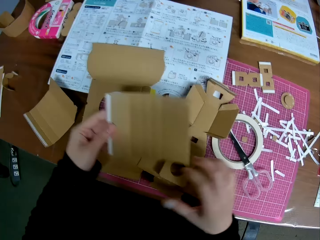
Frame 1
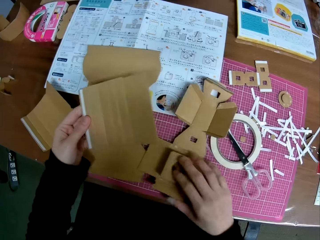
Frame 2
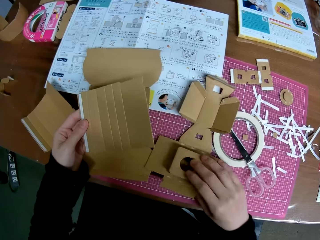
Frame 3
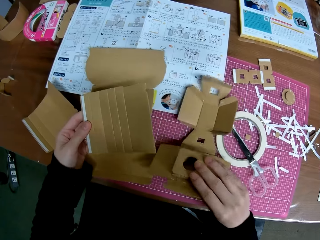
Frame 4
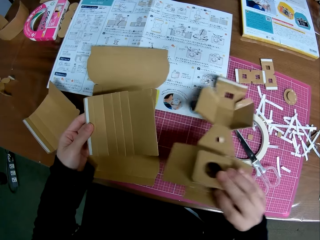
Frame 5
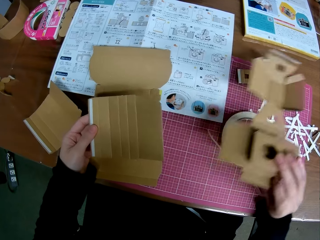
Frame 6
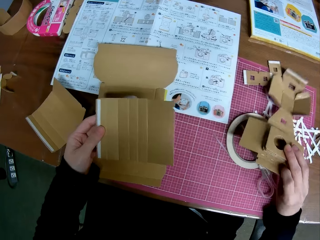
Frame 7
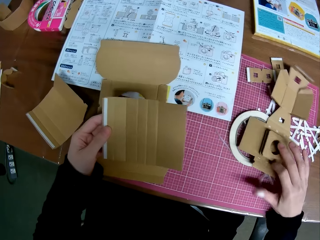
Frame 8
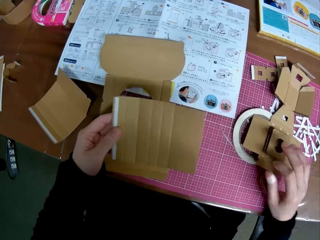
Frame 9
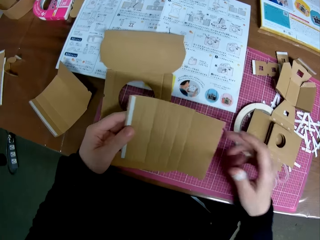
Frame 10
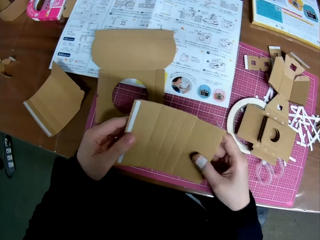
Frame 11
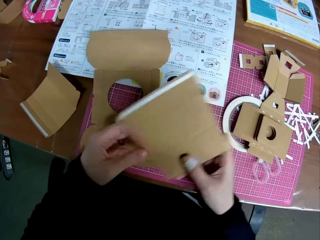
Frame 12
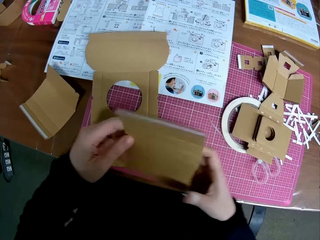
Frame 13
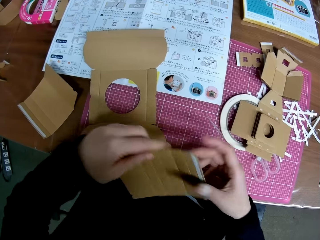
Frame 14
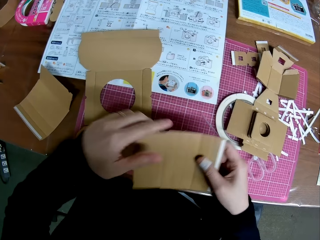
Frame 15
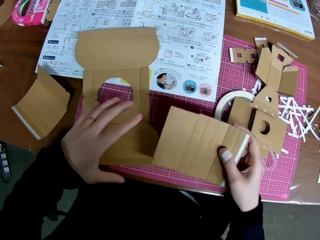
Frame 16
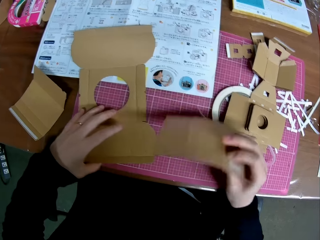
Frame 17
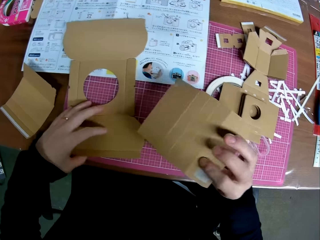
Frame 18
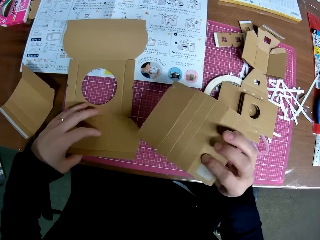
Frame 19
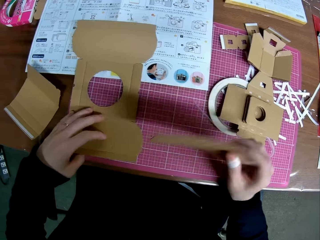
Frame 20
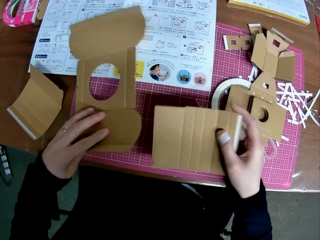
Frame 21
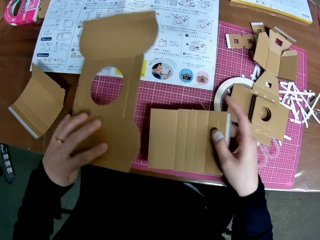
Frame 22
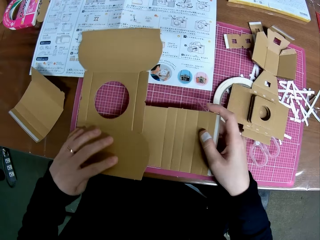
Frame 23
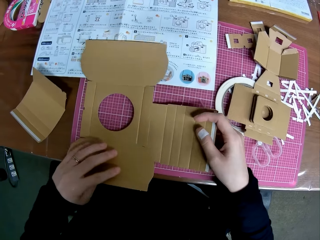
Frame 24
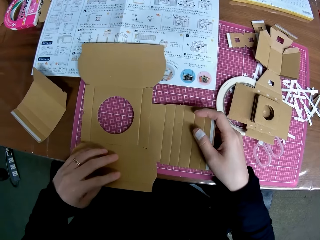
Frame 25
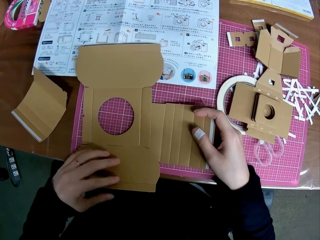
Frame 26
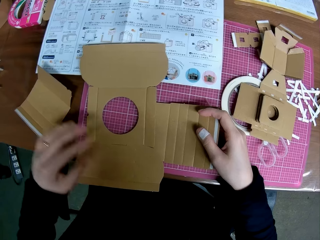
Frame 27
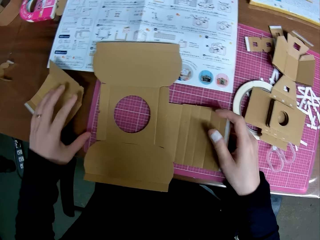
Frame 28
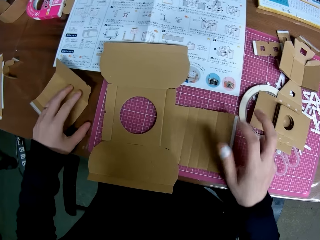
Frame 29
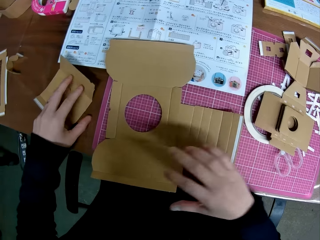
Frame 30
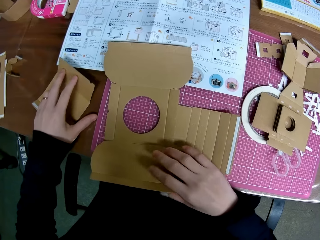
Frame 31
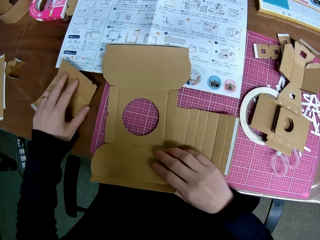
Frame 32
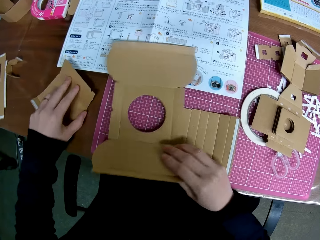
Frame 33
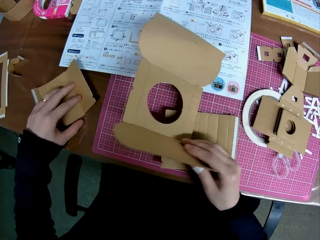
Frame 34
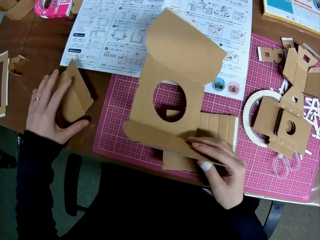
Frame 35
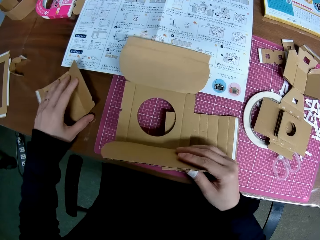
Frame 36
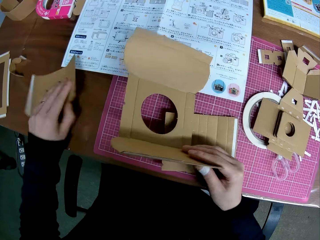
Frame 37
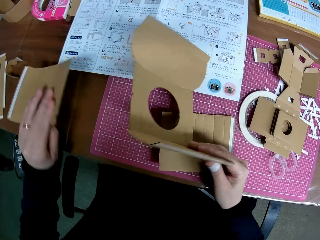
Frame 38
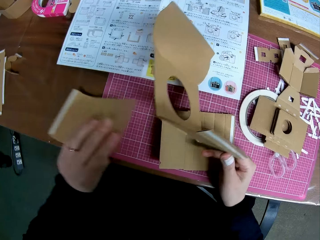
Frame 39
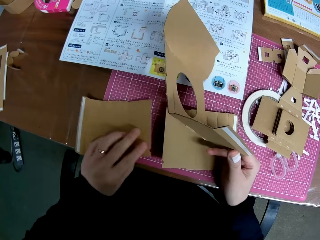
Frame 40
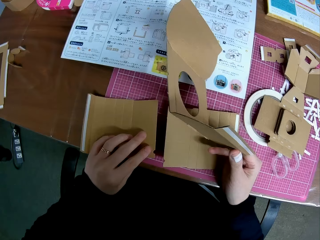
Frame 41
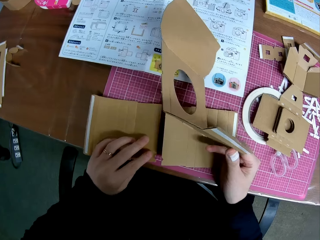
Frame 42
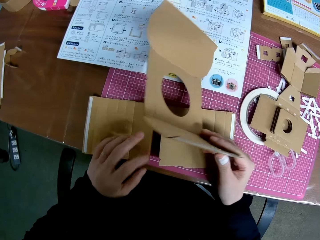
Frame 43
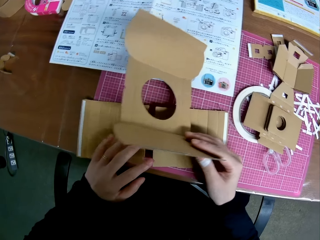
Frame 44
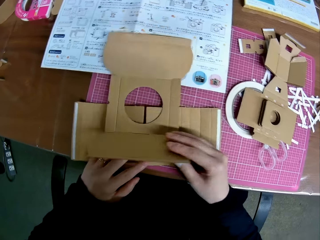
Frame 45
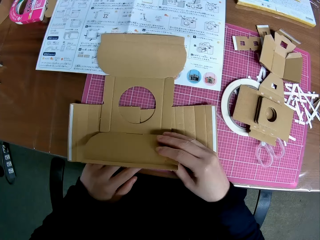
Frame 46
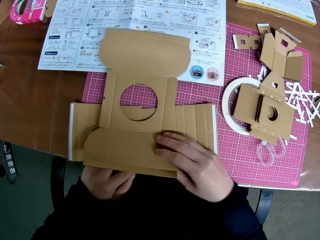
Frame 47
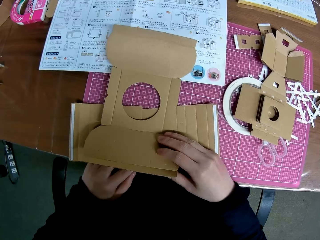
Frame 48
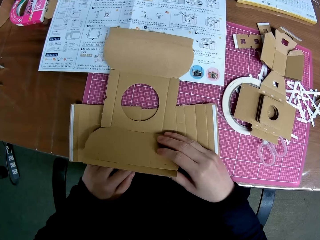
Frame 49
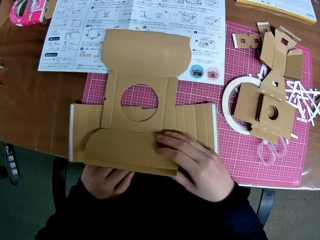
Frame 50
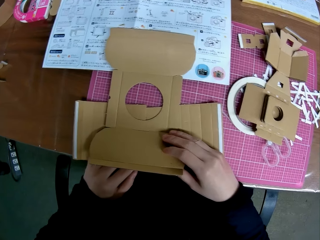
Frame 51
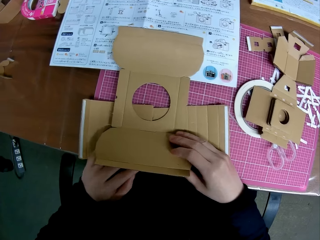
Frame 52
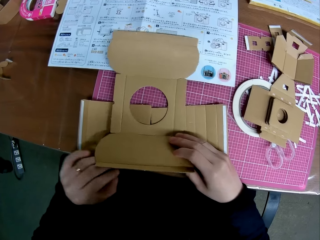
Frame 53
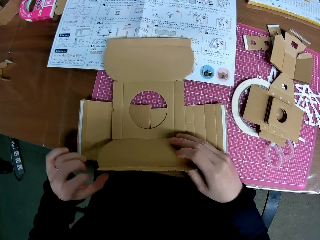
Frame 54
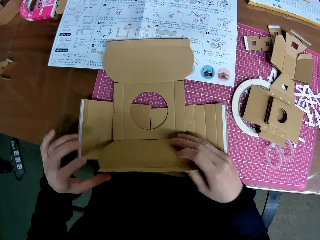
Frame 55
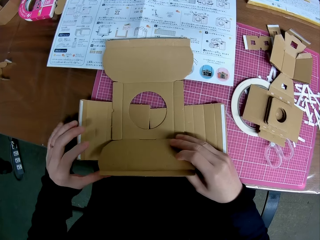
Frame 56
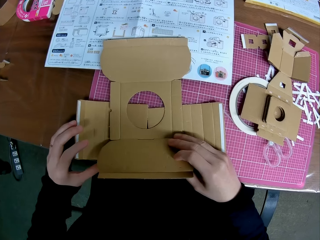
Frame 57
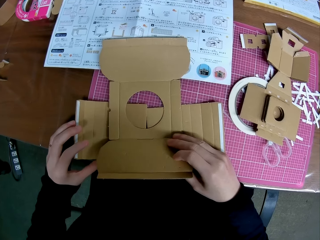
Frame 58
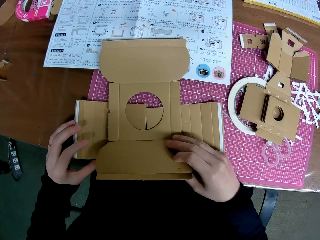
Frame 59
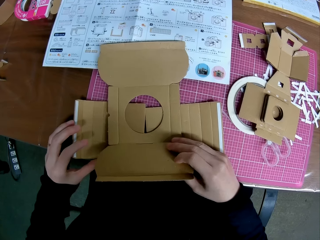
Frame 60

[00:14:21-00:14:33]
The camera wearer turns a carton craft. They pick the carton craft, place the carton craft on the table. They turn the carton craft. They turn the carton craft again. They place the carton craft below another carton craft. They pick the carton craft. They lift the carton craft. They arrange the carton piece on the table. They place the carton craft below the other carton craft.

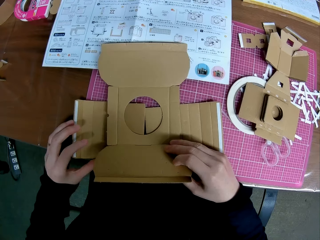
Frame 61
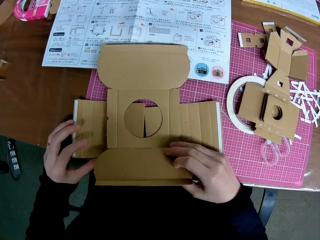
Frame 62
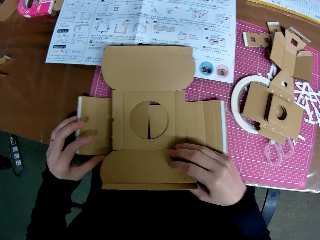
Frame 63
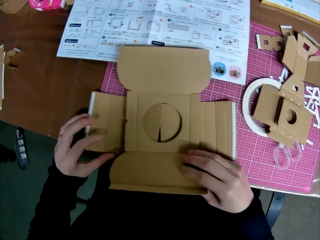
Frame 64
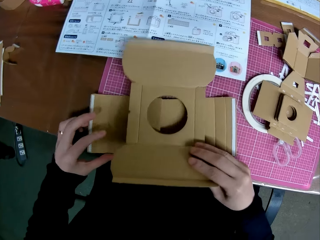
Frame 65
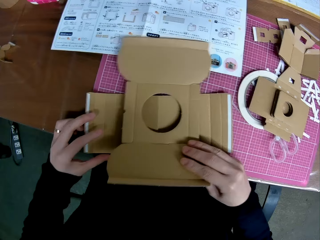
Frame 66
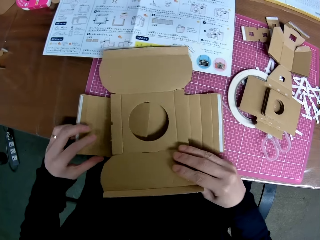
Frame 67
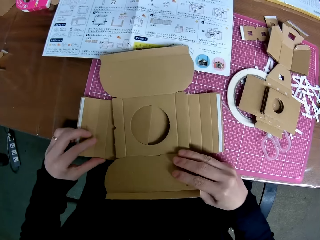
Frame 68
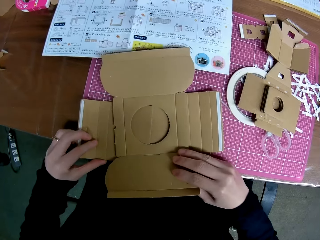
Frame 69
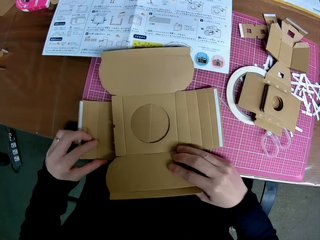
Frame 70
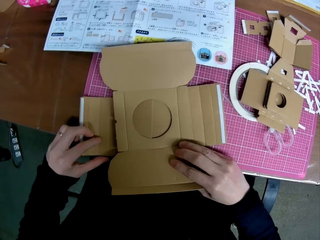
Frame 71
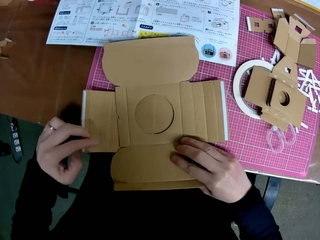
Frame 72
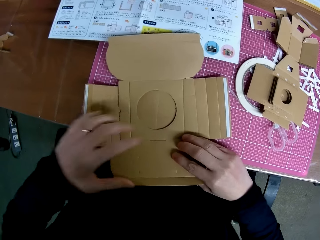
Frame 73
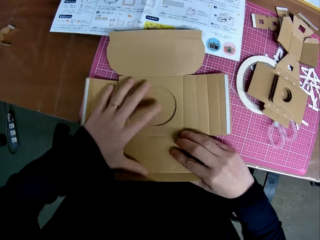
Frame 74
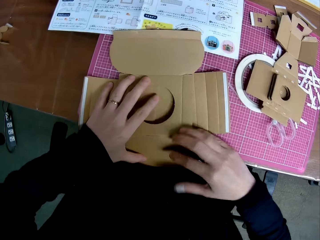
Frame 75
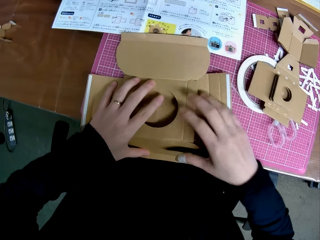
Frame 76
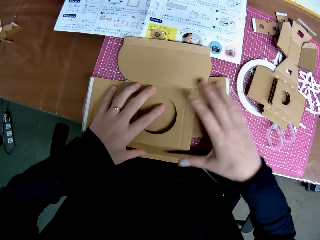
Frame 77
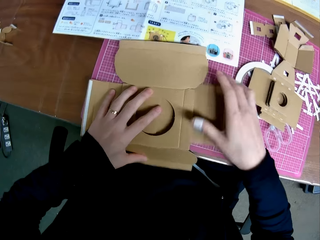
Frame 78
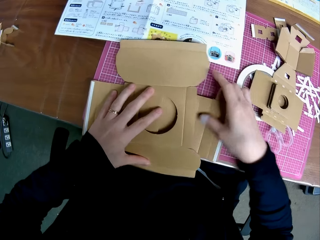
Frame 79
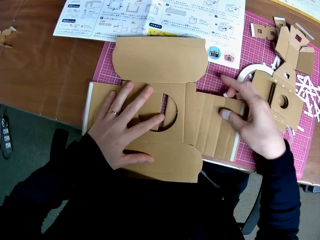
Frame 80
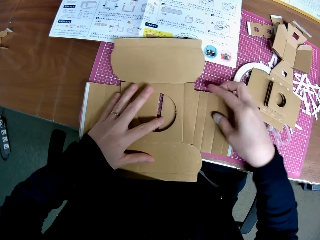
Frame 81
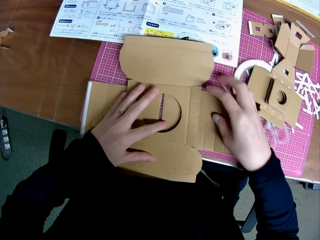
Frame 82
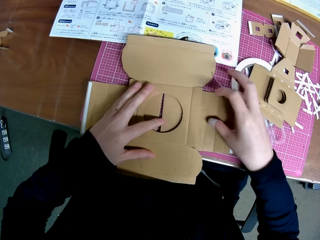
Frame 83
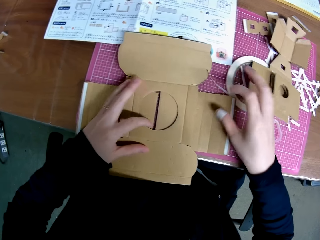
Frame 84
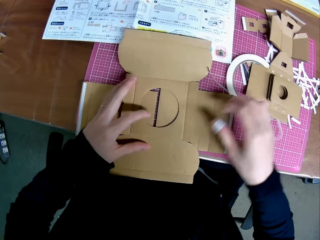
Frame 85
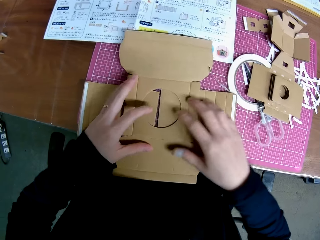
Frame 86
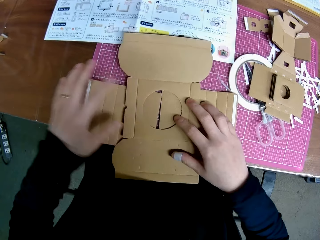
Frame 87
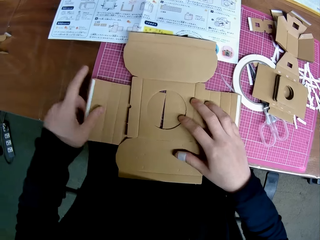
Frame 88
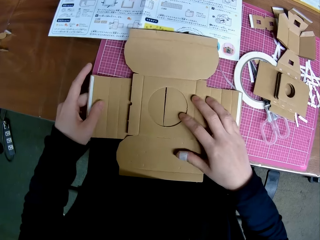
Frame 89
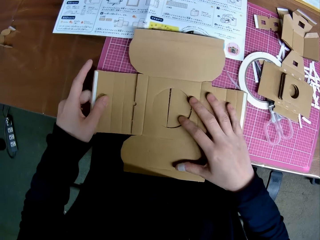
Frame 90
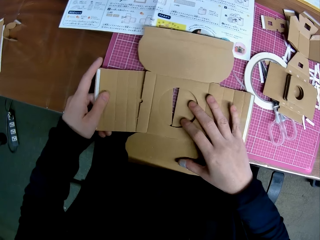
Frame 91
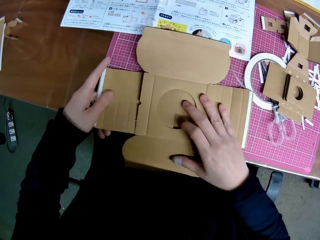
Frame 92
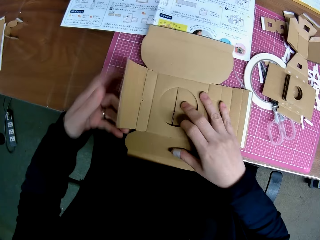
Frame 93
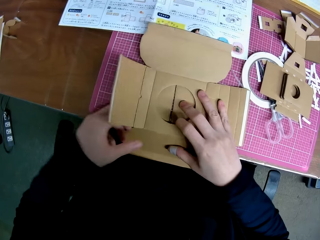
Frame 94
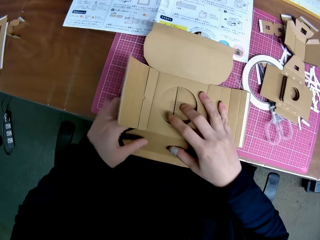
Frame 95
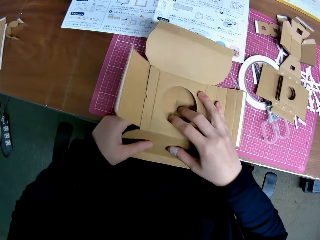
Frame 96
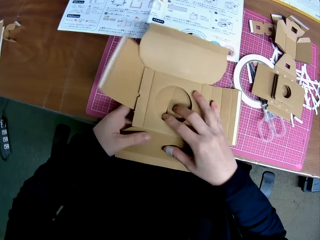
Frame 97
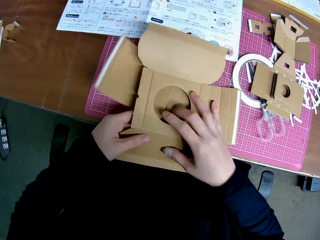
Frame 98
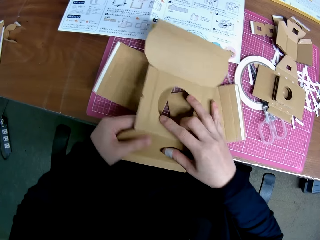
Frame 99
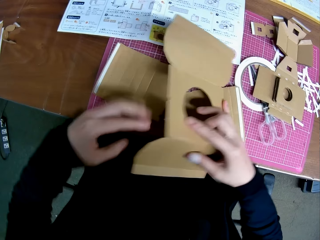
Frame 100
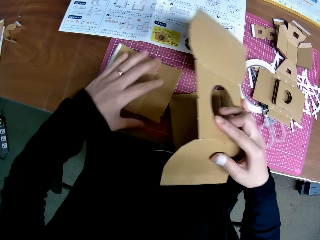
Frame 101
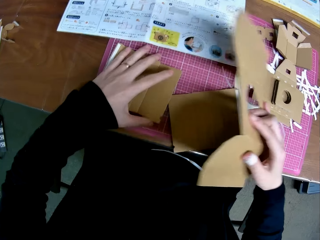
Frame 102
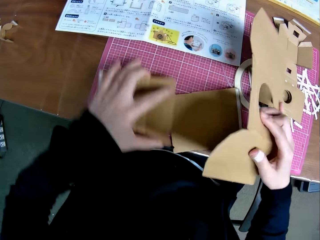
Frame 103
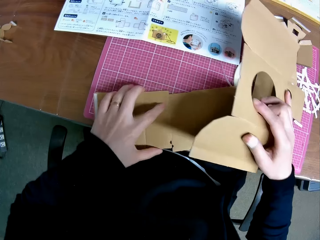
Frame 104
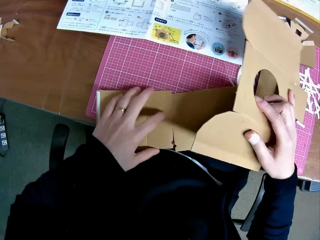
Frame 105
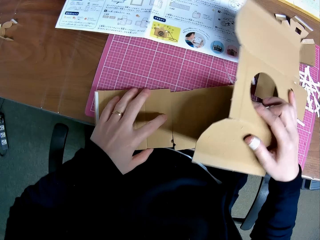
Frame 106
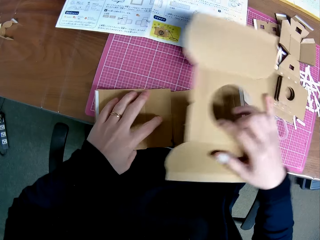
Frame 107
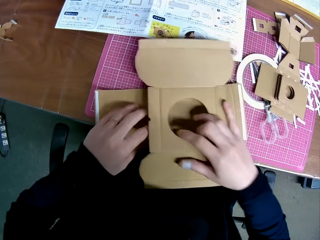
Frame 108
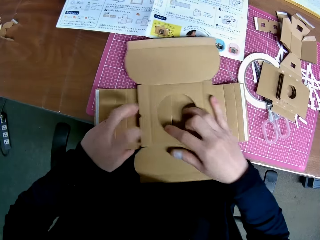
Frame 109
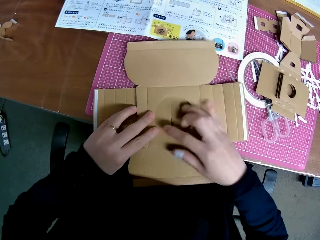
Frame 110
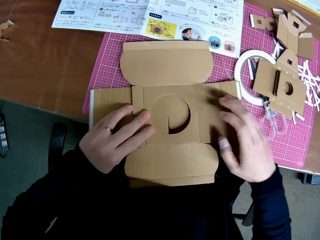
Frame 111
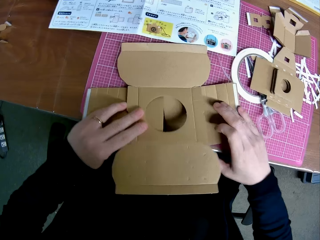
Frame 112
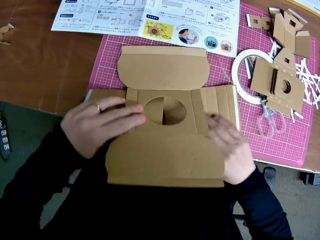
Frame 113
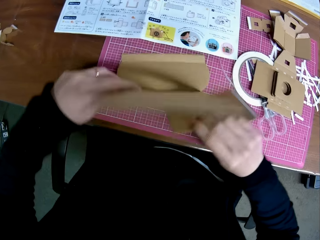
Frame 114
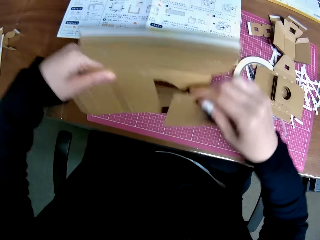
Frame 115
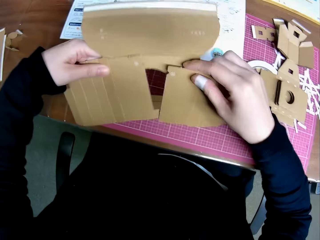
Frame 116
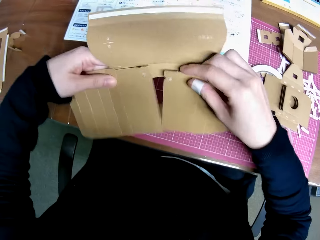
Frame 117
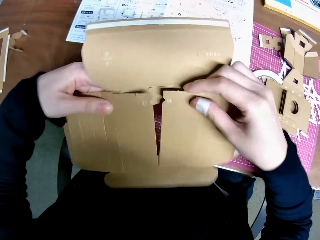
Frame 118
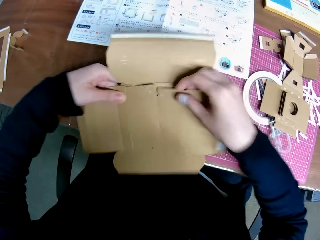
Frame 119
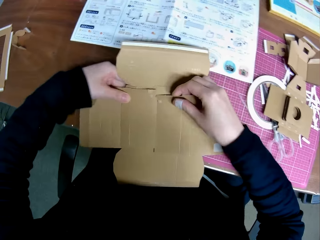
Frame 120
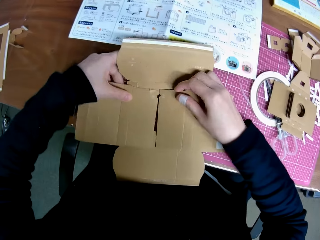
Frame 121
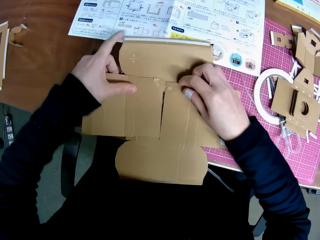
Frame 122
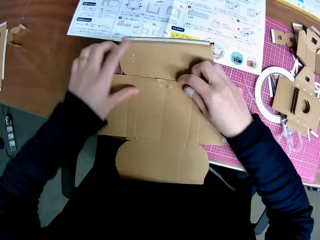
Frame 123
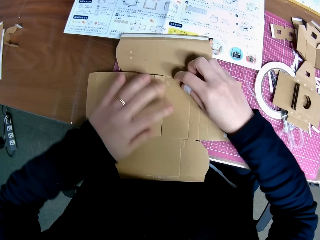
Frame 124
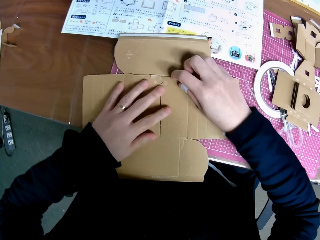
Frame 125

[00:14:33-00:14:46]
The camera wearer folds a carton craft. They pull the carton craft. They touch the carton craft. They pick the carton craft. They place the carton craft on the table. They place the carton craft on the other two carton crafts. They turn the carton crafts. They place the carton crafts on the table.
